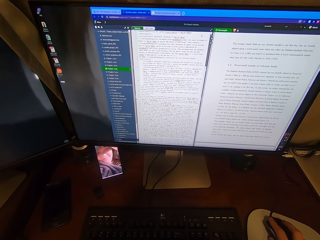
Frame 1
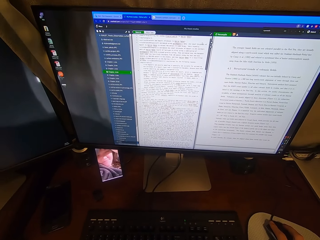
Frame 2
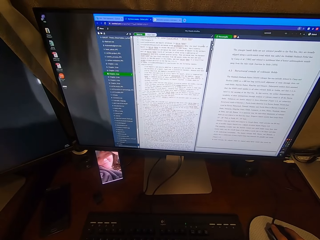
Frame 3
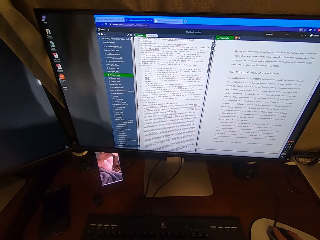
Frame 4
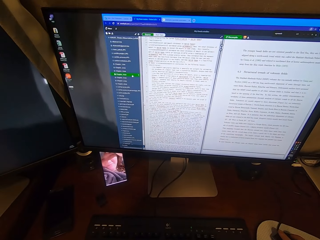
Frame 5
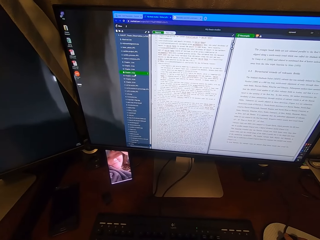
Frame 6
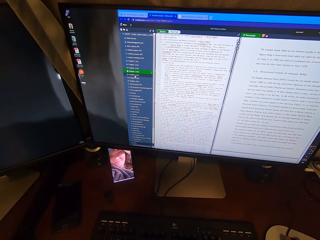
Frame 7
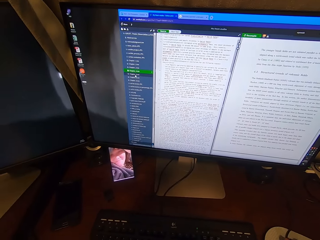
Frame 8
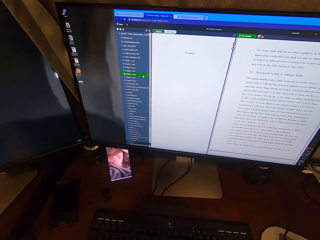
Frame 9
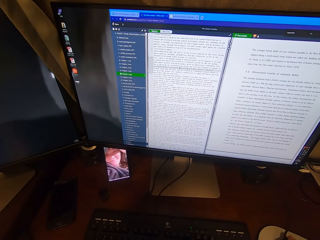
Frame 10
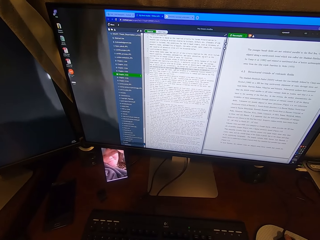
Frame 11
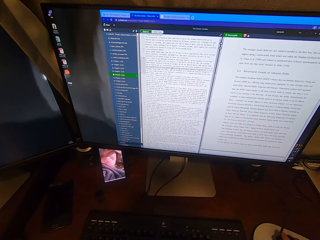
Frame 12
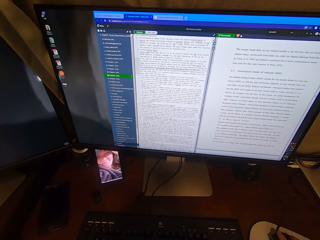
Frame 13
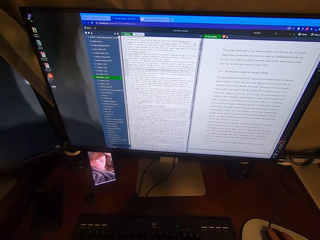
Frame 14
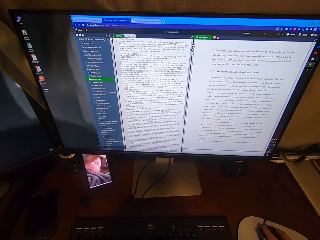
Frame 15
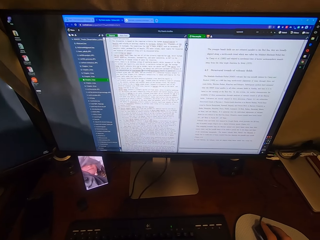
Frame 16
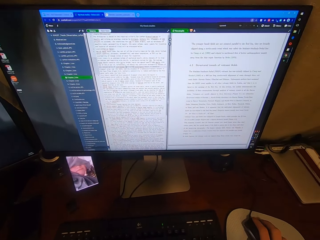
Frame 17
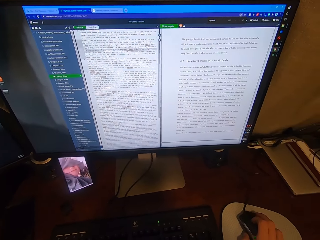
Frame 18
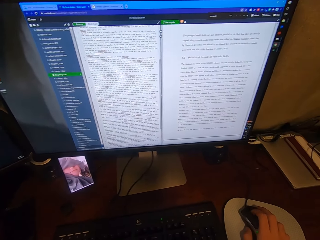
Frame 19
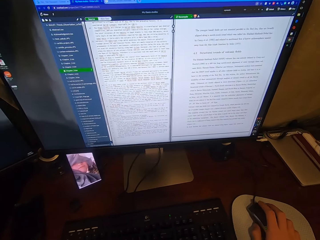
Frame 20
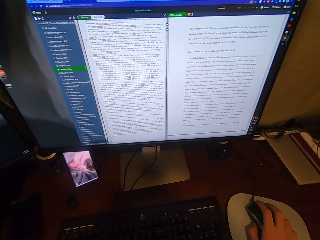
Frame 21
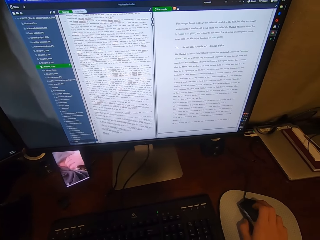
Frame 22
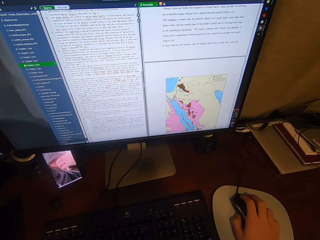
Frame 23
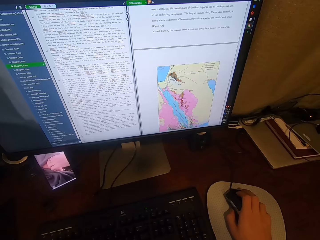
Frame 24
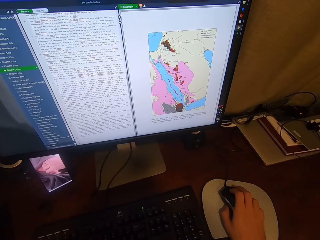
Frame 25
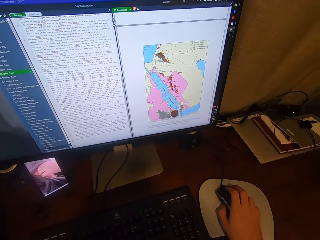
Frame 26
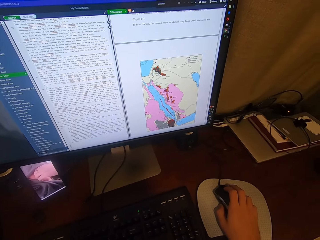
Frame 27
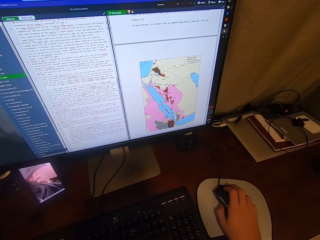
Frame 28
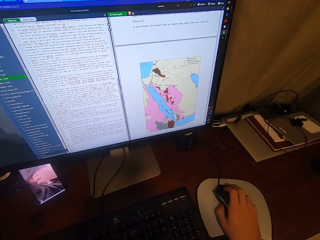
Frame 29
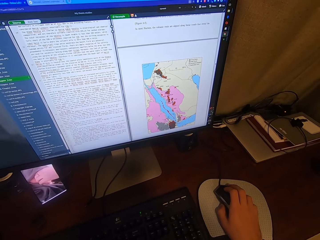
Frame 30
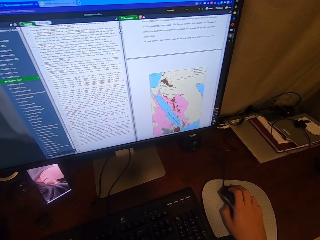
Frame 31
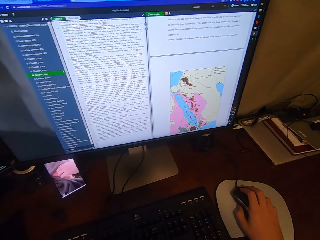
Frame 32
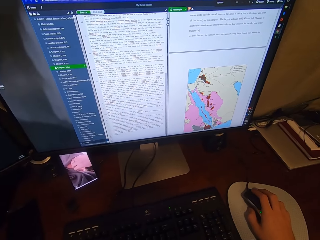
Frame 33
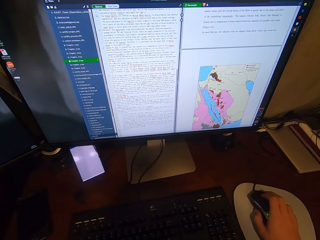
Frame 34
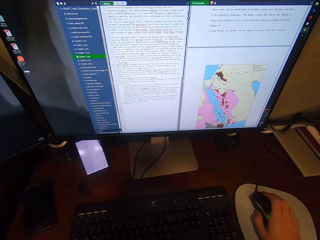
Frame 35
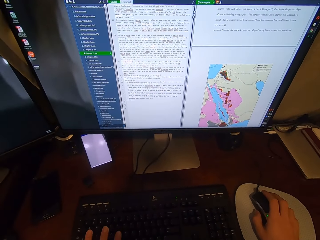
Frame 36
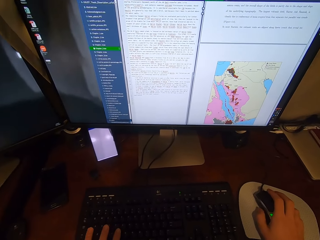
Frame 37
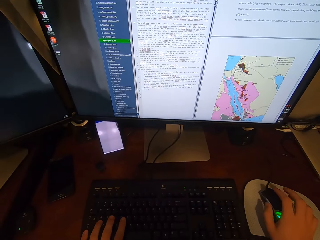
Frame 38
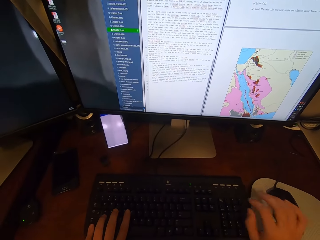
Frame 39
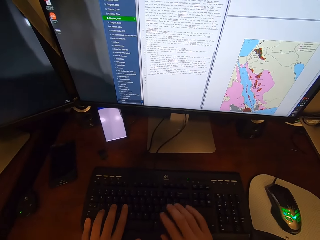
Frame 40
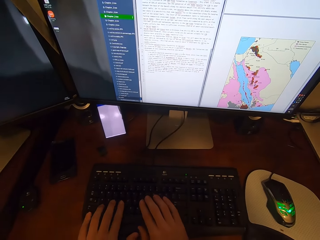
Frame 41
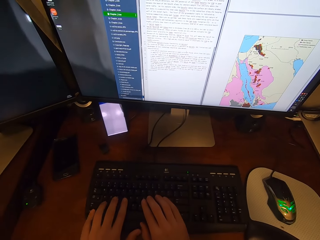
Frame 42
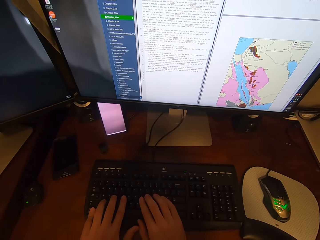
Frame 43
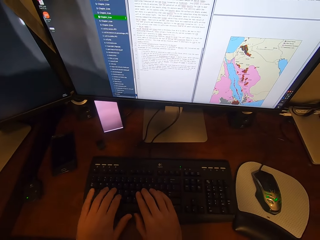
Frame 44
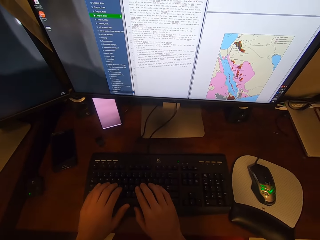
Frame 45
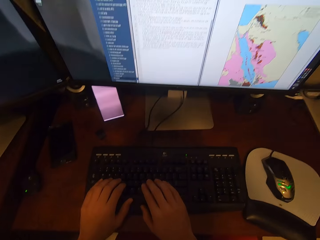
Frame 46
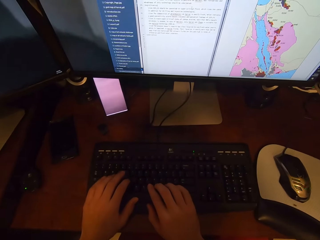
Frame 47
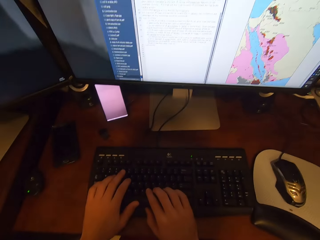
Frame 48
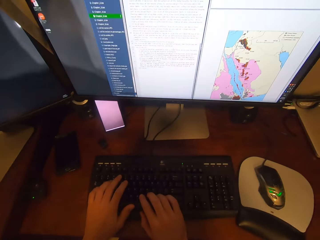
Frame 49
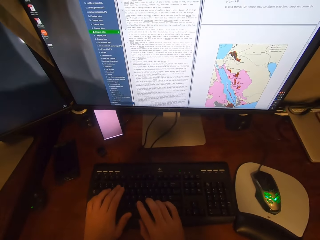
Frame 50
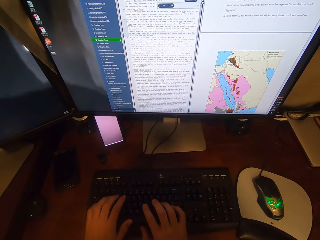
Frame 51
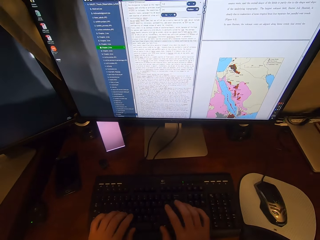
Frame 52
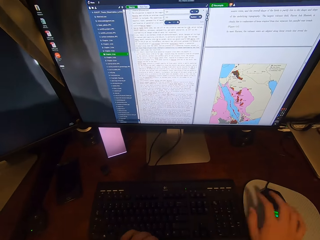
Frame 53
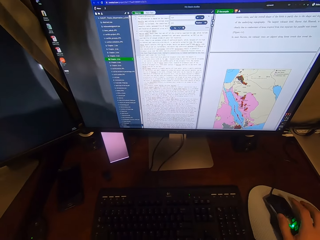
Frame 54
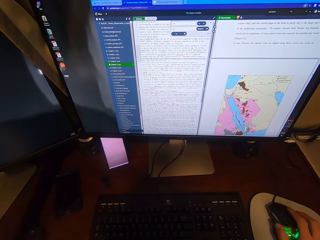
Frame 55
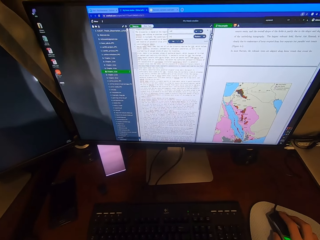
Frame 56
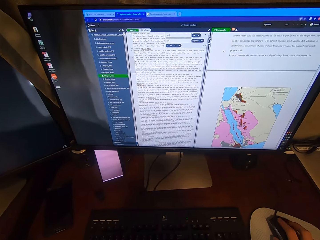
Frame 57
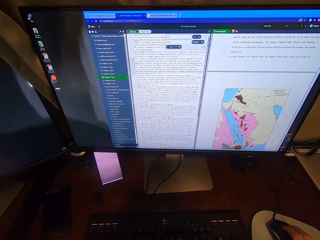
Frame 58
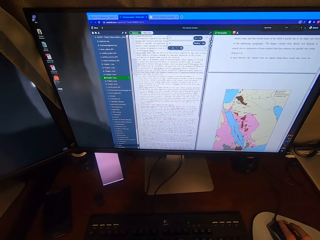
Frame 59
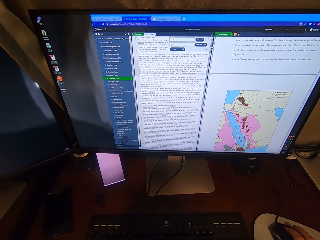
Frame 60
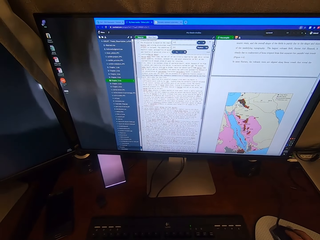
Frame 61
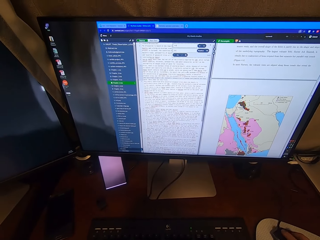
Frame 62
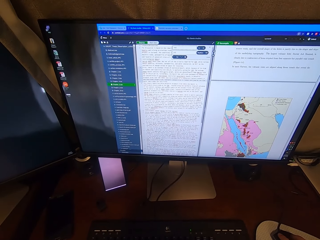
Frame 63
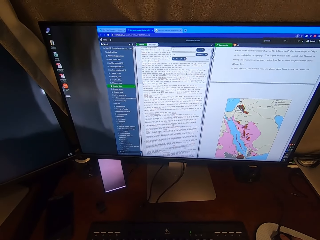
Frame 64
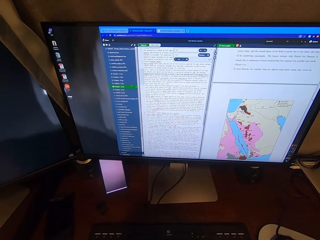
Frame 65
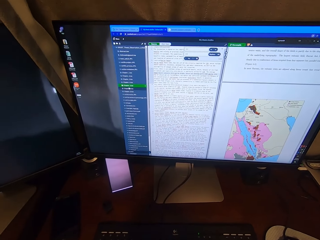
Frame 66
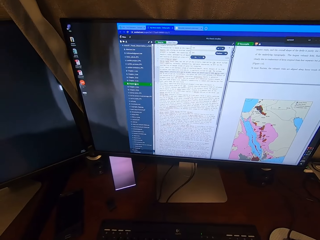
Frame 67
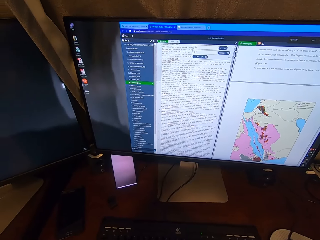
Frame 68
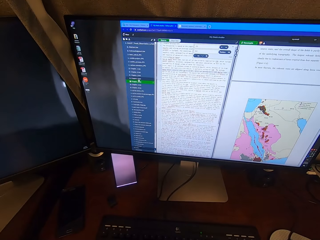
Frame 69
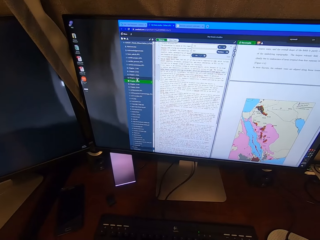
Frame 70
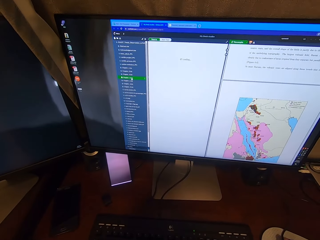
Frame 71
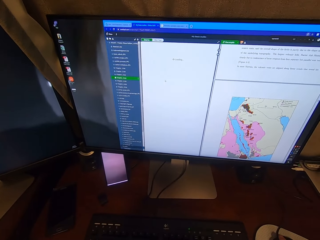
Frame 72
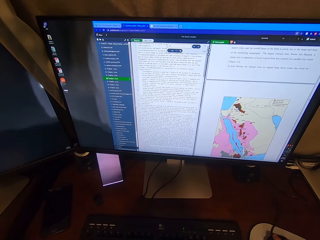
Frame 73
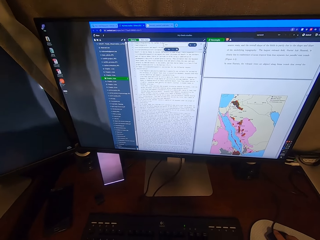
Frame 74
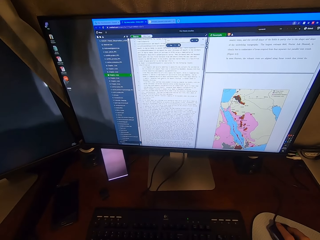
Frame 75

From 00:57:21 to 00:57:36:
The camera wearer clicks on the USB mouse attached to the desktop computer with his right hand. He scrolls on the USB mouse attached to the desktop computer with his right hand. He types on the keyboard attached to the desktop computer with his hands. He holds the USB mouse attached to the desktop computer with his right hand. He operates the computer using the mouse. He clicks on the USB mouse attached to the desktop computer with his right hand.

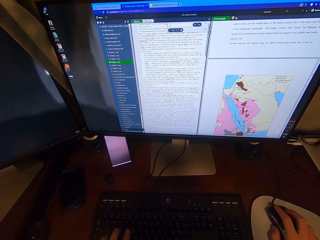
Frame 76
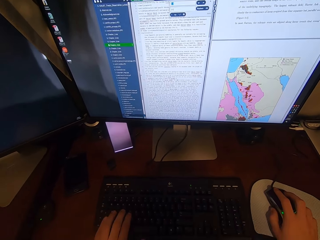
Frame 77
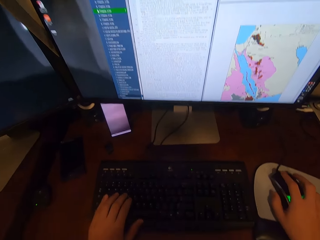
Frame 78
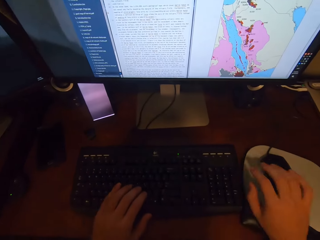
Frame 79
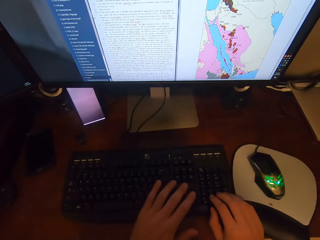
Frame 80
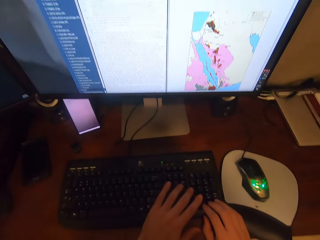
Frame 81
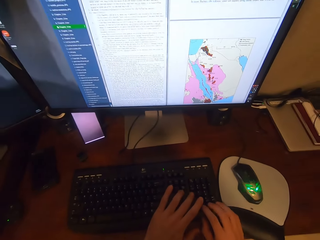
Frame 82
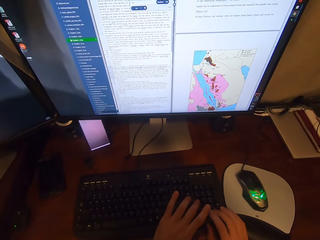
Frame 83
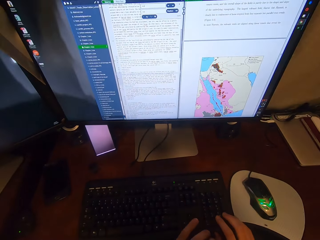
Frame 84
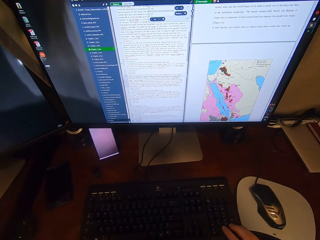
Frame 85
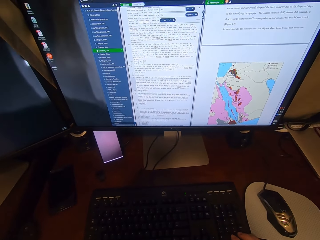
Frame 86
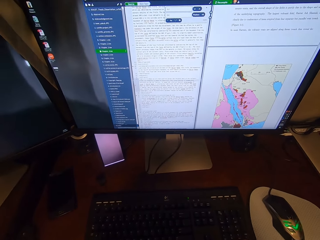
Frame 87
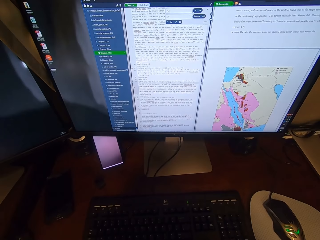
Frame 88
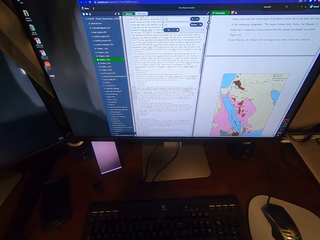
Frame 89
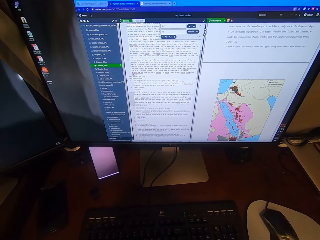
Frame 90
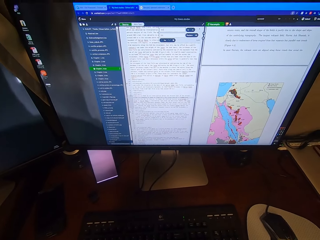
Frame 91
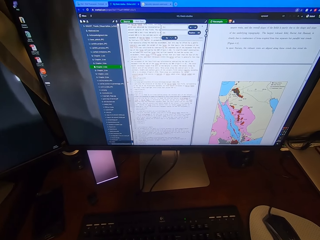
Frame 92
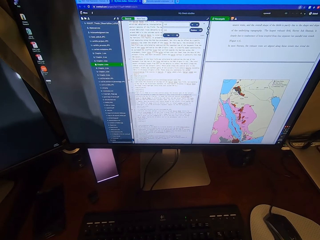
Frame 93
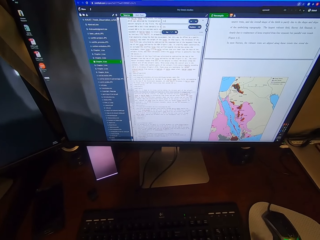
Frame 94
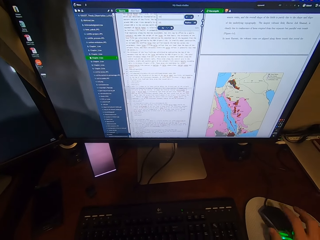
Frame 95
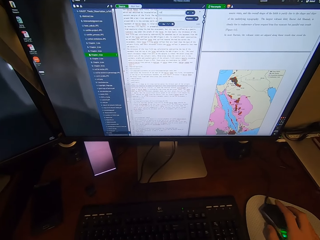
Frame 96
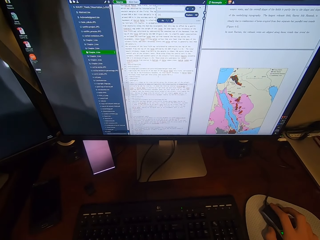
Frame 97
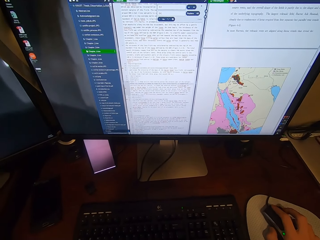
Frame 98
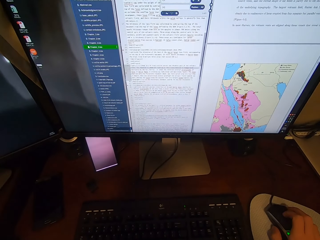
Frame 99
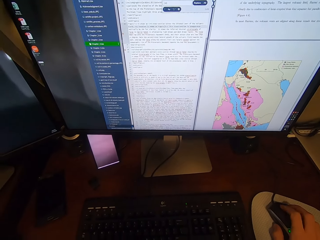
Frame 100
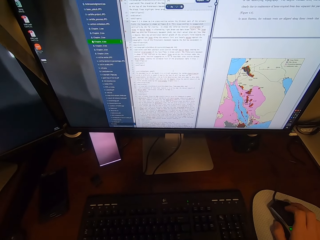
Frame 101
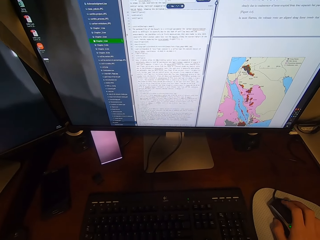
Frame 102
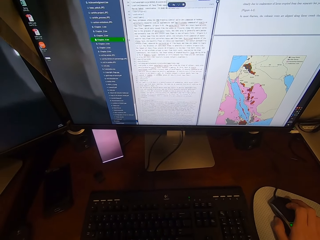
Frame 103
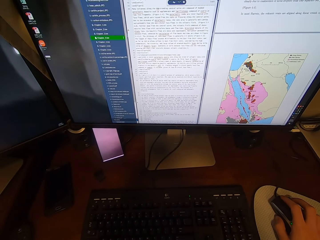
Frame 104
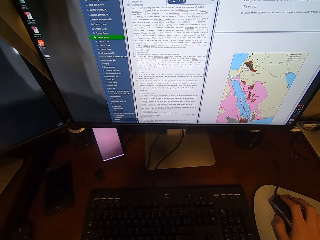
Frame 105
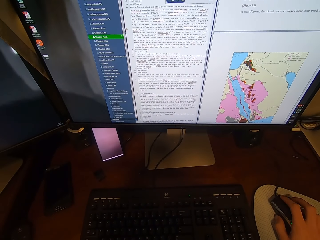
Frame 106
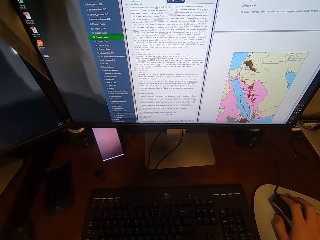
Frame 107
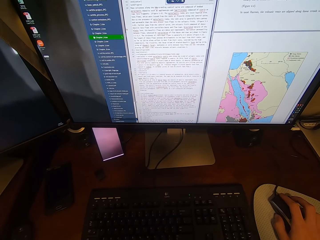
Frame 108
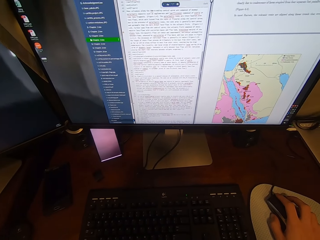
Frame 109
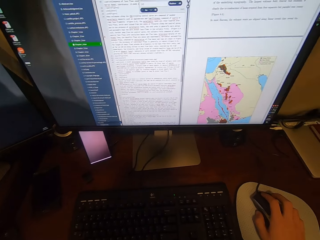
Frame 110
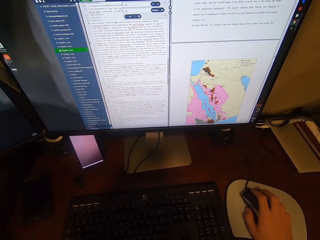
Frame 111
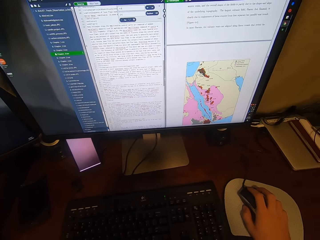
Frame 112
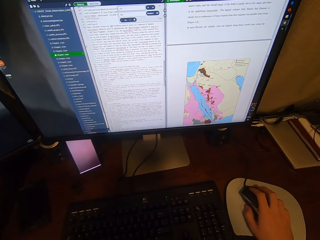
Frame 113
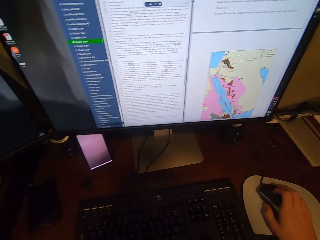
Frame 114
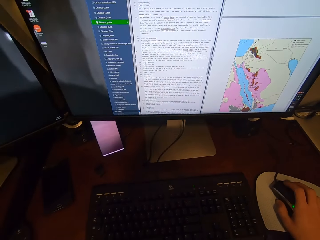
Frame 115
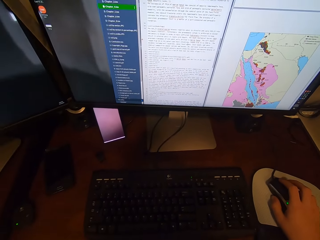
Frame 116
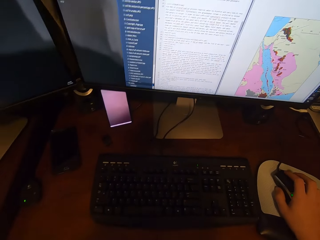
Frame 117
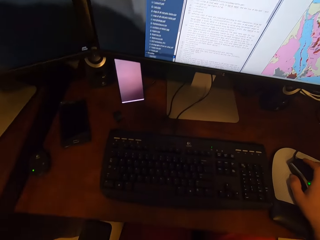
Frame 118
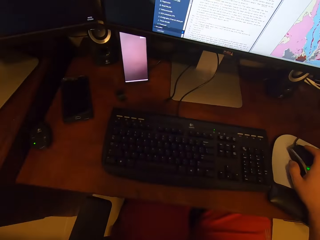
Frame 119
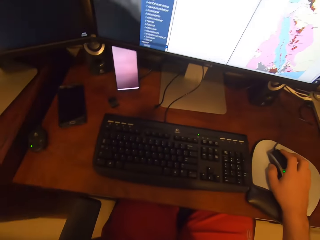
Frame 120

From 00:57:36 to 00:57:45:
The camera wearer types on the keyboard attached to the desktop computer with his hands. He holds the USB mouse attached to the desktop computer with his right hand. He operates the computer using the mouse. He scrolls on the USB mouse attached to the desktop computer with his right hand. He views the monitor. He operates the computer using the mouse.
